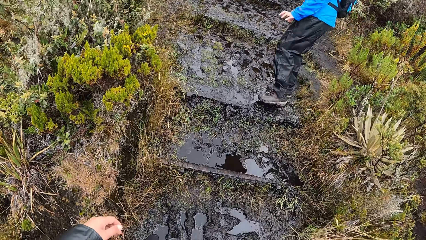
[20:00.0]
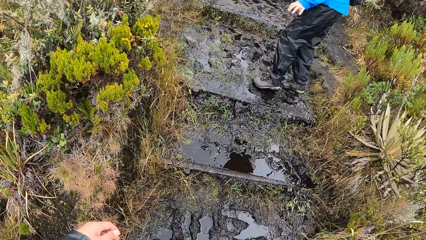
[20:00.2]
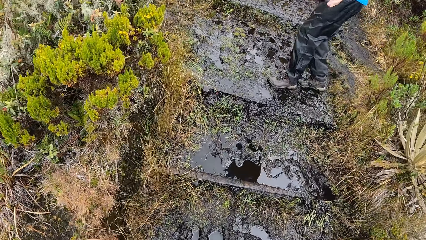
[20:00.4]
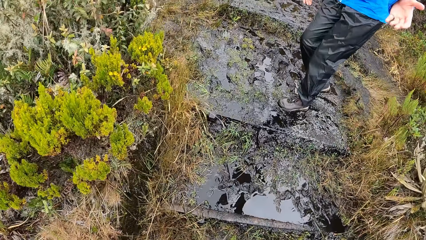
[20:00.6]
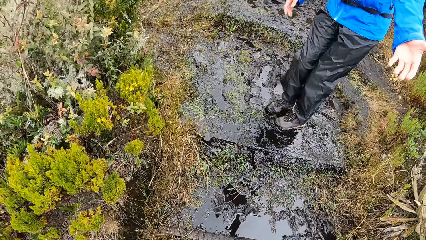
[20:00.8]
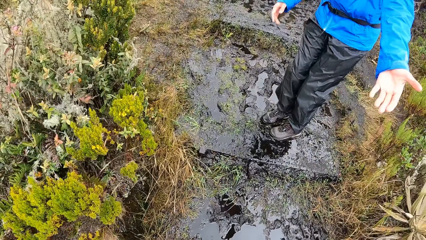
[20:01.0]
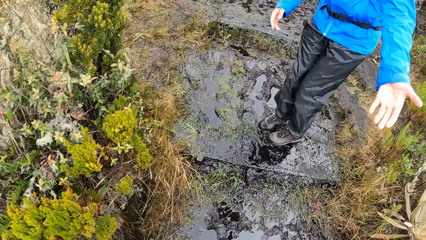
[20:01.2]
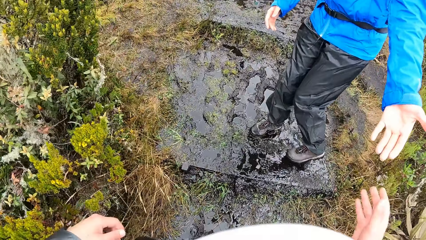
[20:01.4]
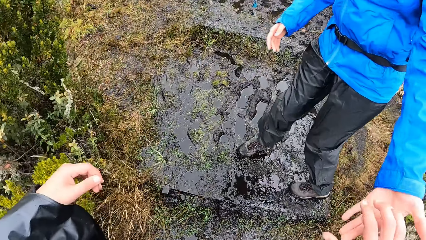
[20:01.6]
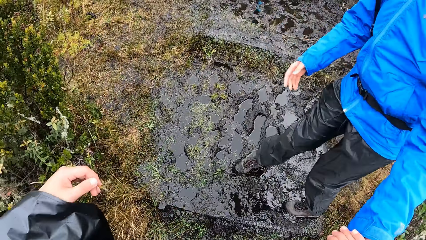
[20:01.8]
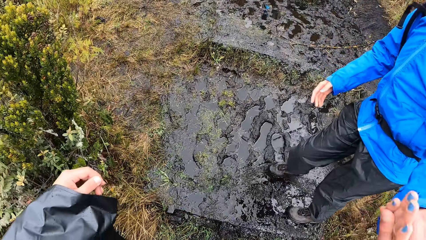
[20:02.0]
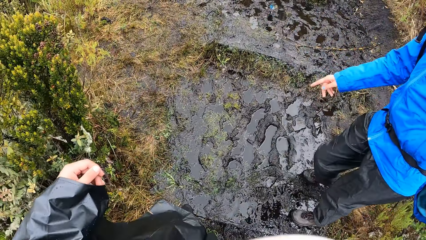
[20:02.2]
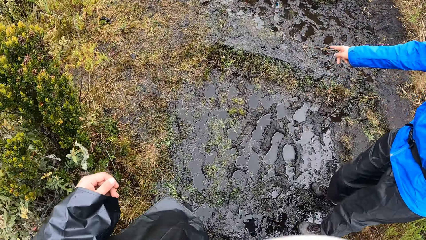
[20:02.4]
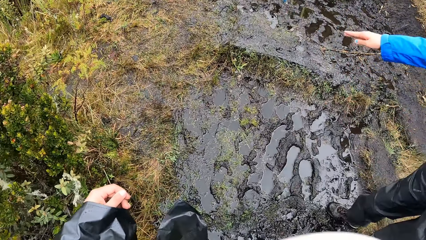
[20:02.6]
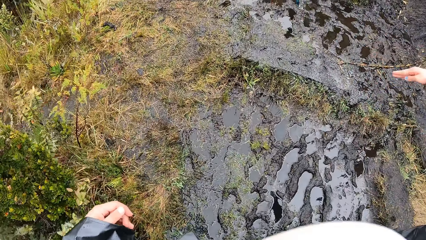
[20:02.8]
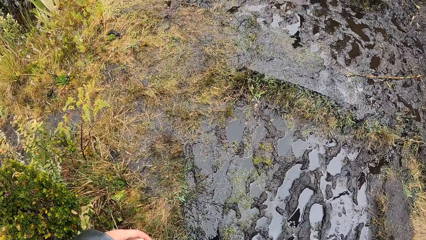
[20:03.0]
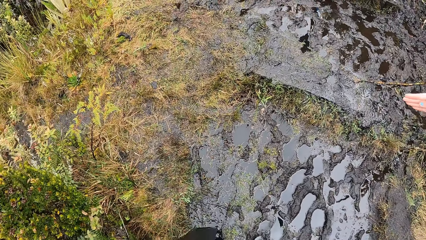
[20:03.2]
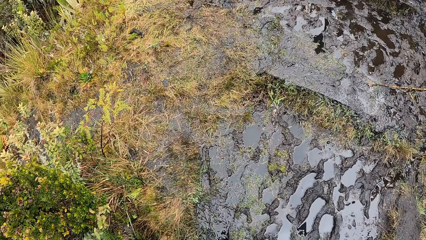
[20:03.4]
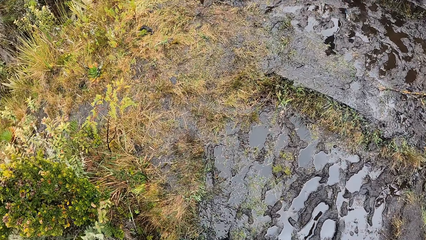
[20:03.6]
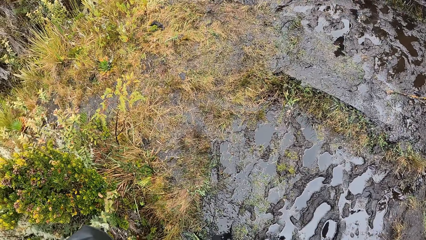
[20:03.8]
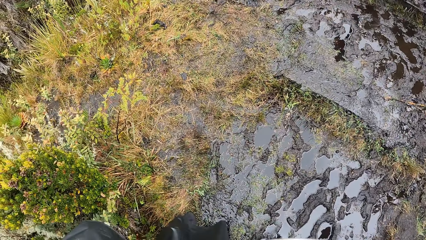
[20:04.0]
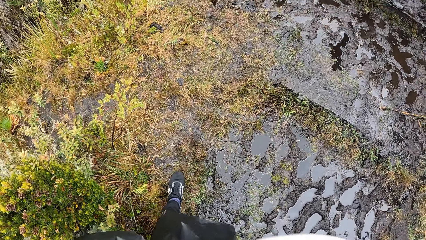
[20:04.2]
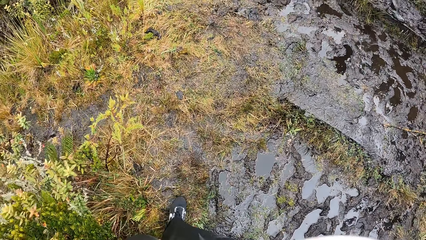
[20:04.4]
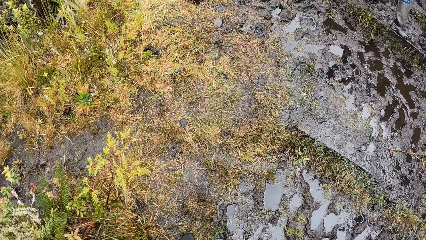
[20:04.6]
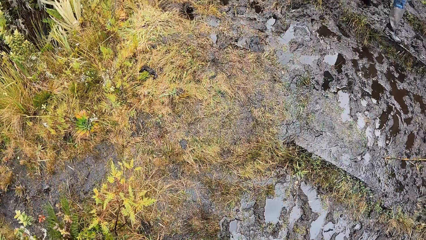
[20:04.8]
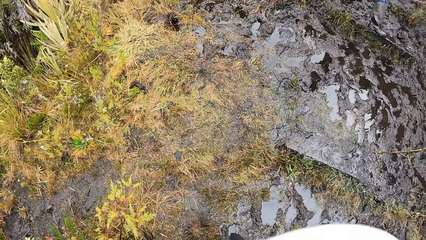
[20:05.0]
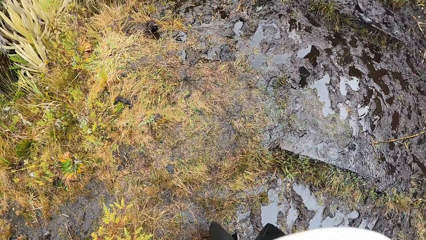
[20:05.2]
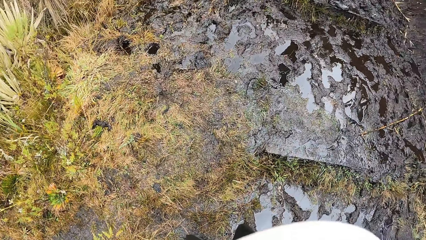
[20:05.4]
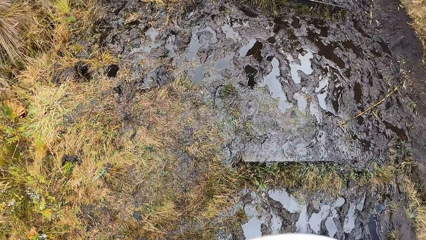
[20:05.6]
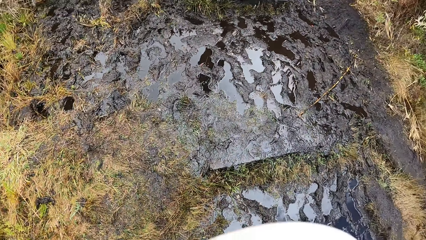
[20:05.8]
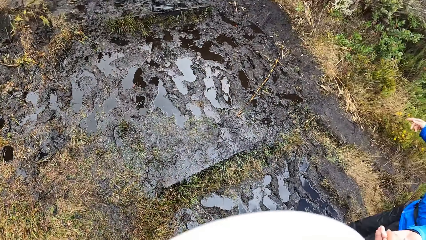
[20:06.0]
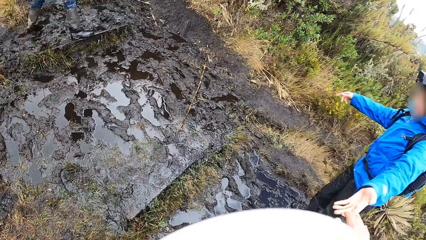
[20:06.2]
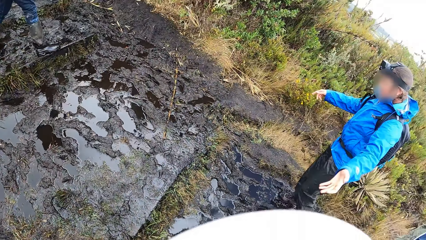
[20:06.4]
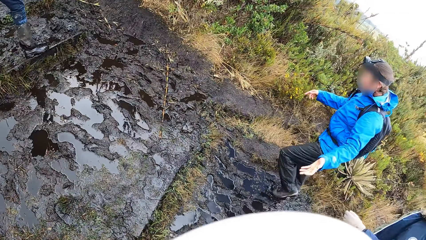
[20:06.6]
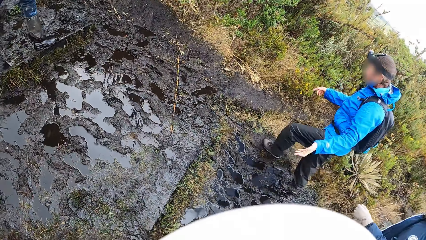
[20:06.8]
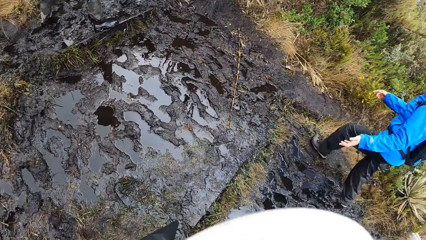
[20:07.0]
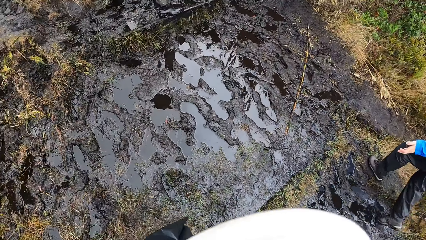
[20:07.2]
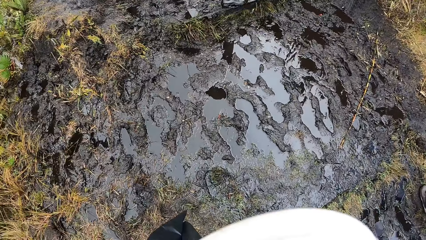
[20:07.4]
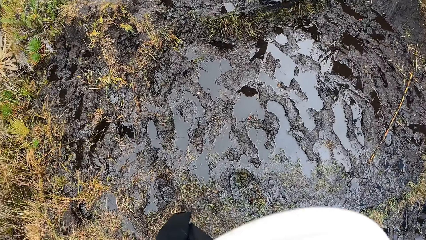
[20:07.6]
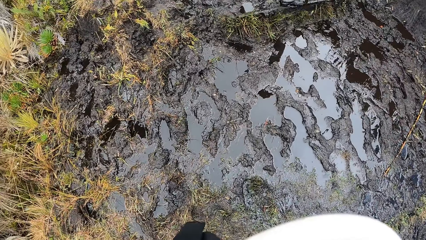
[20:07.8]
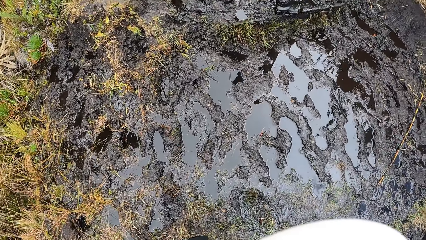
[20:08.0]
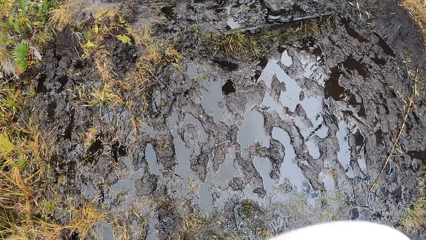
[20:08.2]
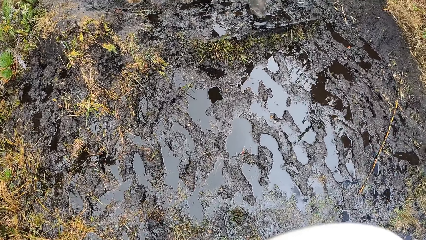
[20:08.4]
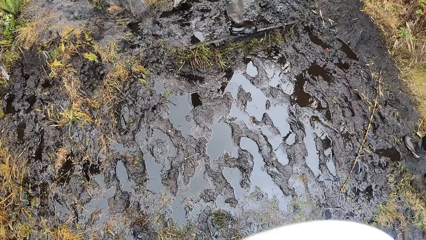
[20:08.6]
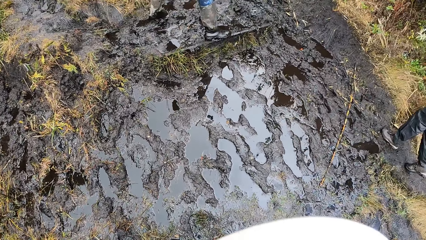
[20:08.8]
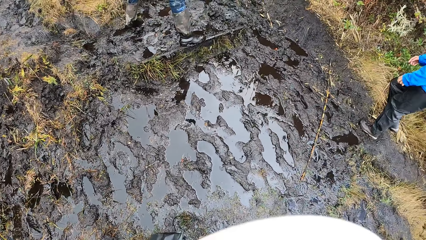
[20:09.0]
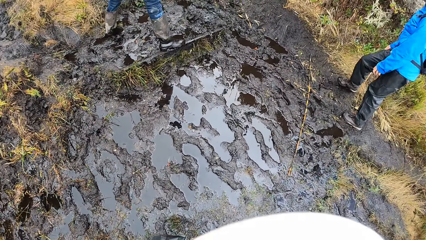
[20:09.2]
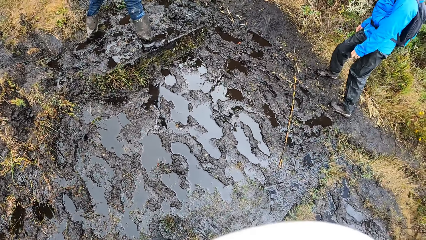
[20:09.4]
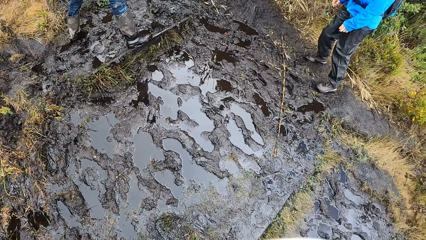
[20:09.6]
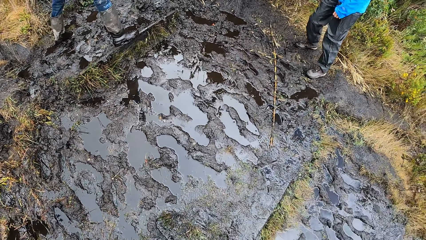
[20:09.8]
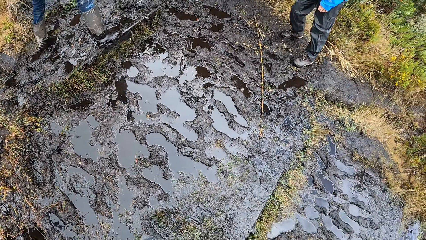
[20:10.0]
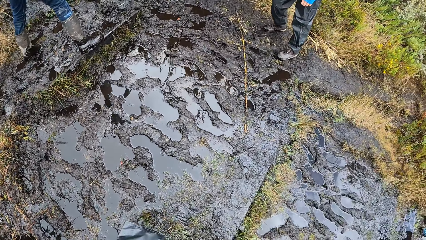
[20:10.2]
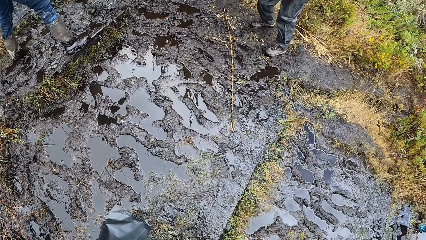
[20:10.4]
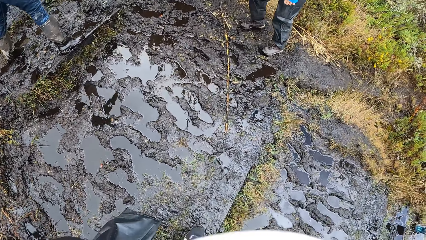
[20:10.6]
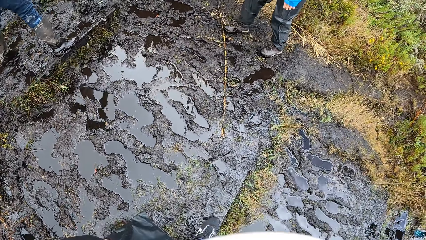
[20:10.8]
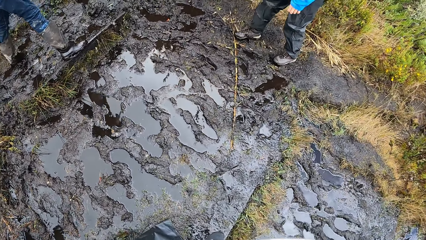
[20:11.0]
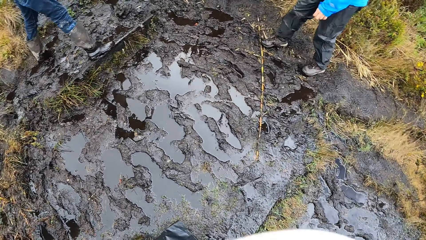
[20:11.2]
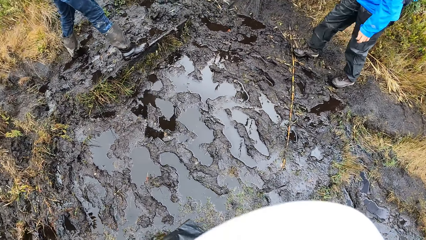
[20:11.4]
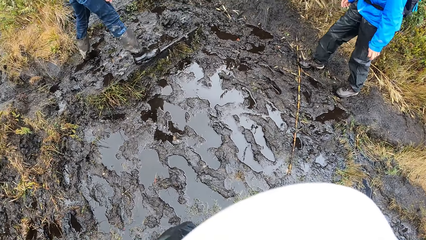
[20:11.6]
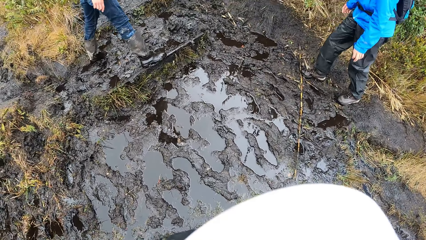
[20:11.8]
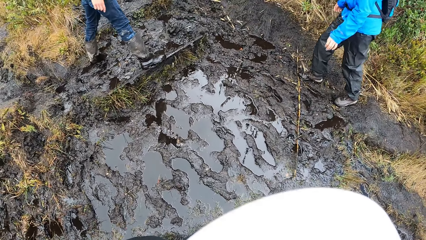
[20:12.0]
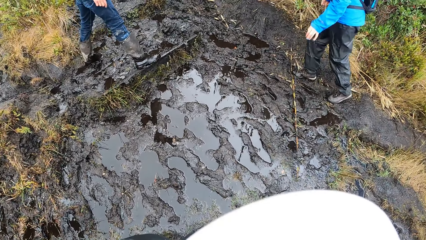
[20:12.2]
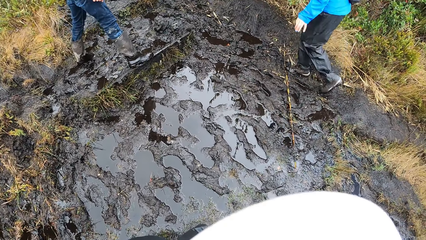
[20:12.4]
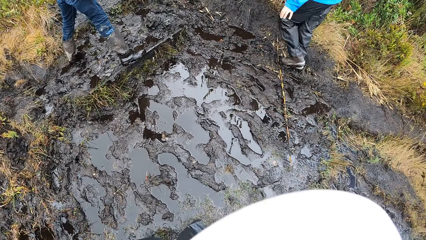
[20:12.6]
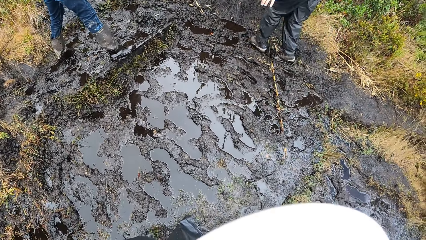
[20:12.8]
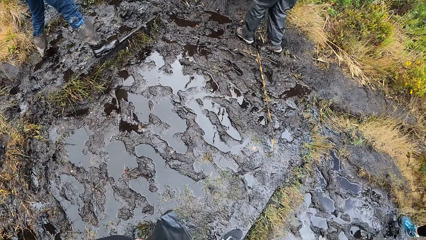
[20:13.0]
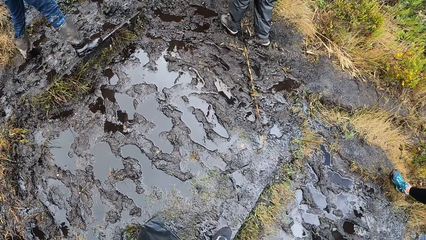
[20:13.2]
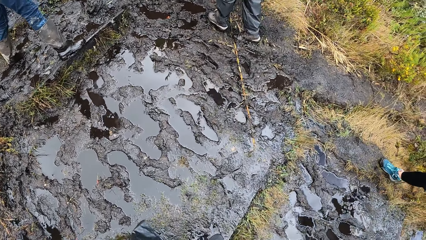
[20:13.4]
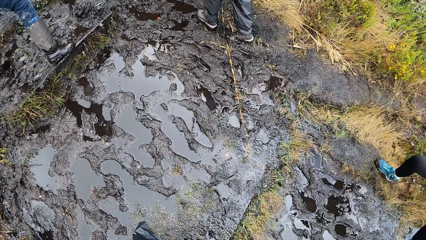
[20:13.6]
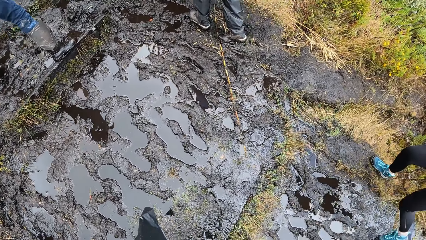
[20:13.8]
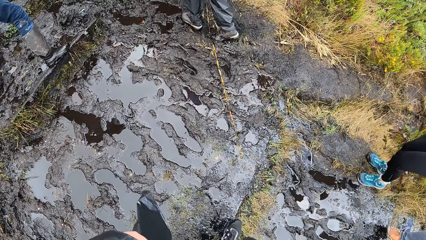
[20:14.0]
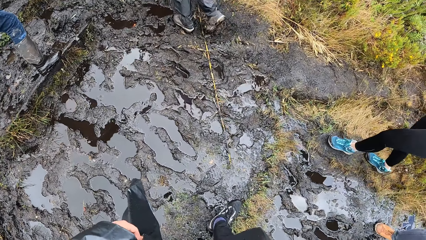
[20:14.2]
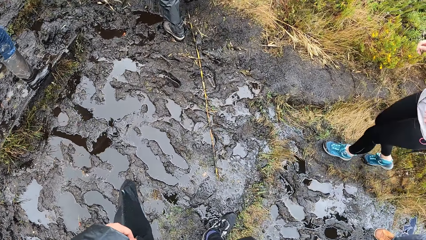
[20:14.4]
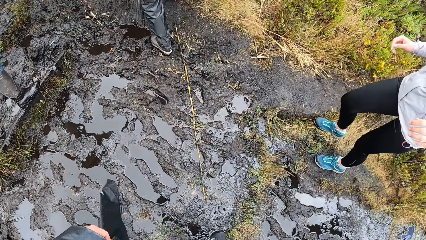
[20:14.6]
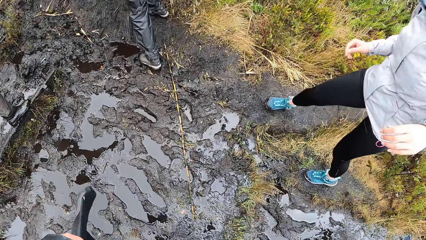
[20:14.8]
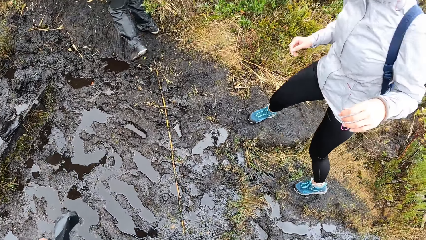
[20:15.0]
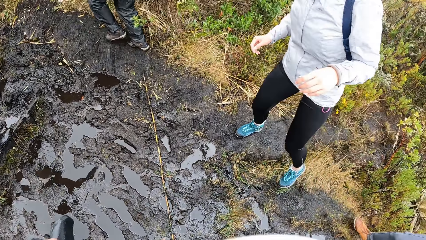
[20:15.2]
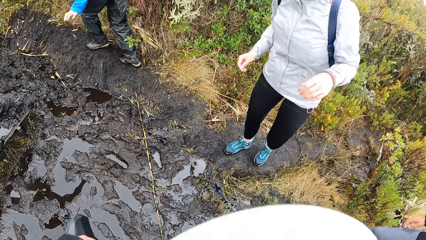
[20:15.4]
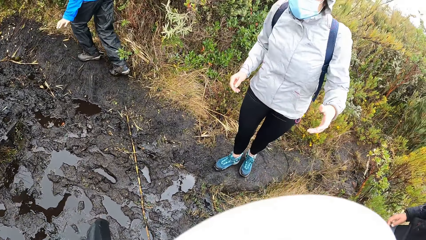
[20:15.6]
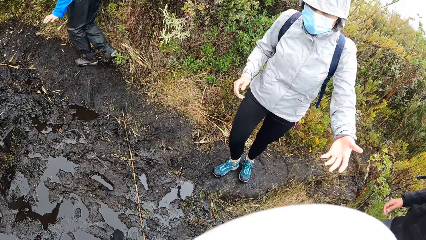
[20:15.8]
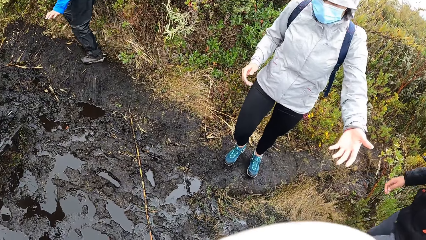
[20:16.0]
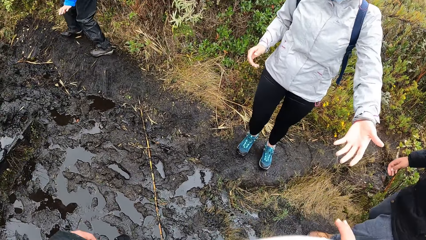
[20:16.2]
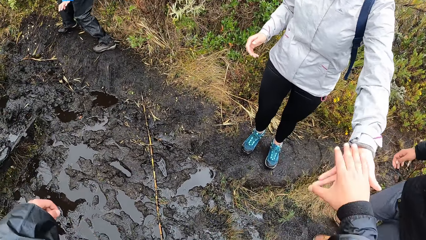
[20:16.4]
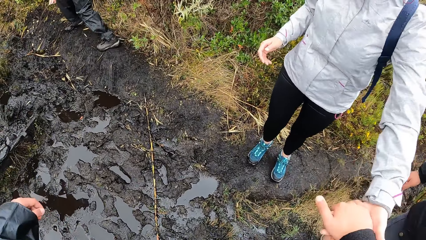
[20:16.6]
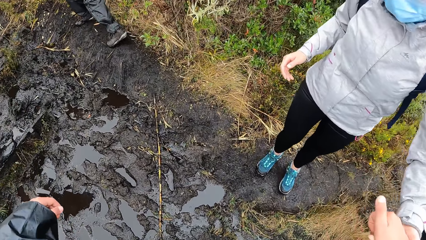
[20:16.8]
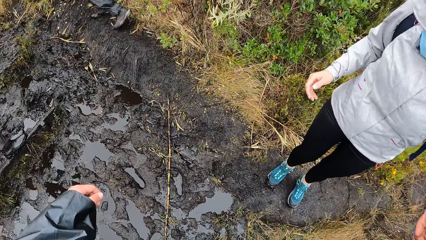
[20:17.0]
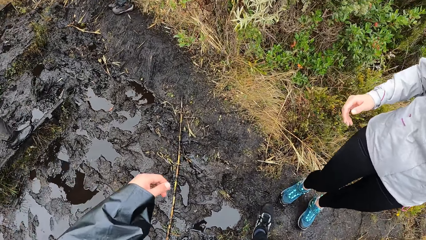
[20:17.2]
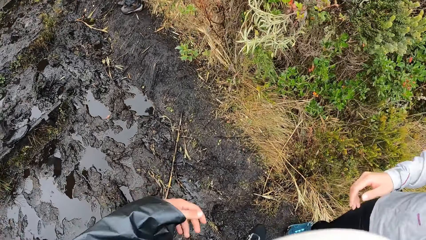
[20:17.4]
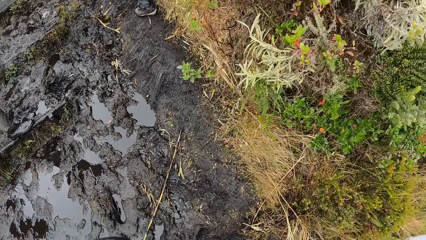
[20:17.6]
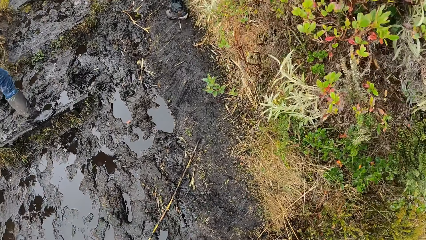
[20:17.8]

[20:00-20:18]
The camera wearer walks up the trail in the mountain. A woman walks on the mud. The woman shows the camera wearer her hand. The camera wearer walks up the trail in the mountain again. She holds the woman's left hand with her right hand. The woman points at the trail path with her right index finger. The woman directs the camera wearer. The camera wearer steps on the mud. She looks at the woman. The woman walks beside the camera wearer. The camera wearer looks at the mud. Another woman walks beside the camera wearer. The camera wearer holds the other woman's left hand with her right hand. The other woman pulls the camera wearer's right hand with her left hand. The camera wearer jumps over a puddle on the trail path. She steps on the mud.
